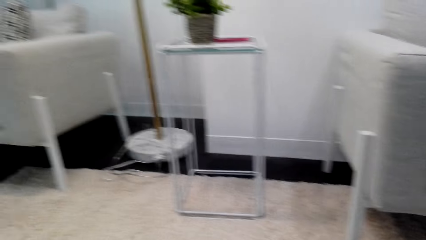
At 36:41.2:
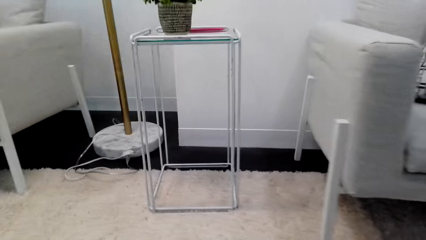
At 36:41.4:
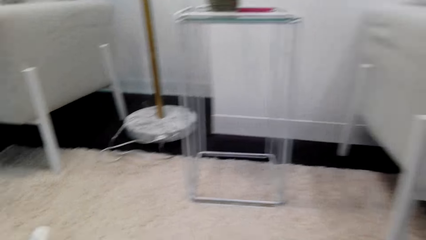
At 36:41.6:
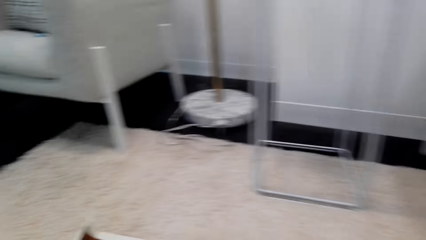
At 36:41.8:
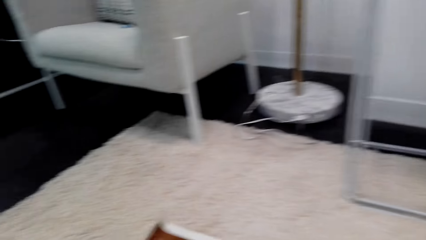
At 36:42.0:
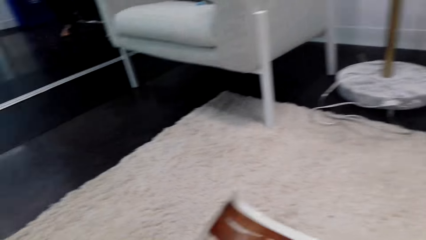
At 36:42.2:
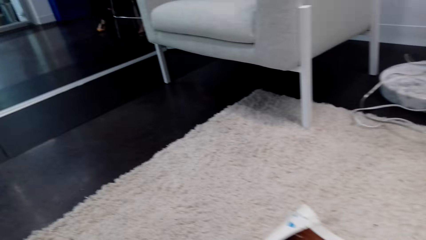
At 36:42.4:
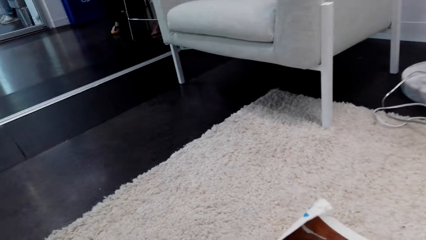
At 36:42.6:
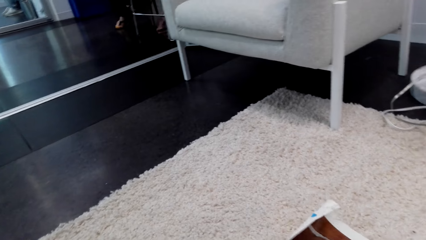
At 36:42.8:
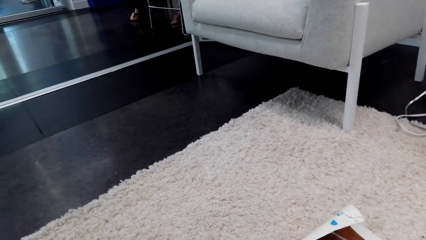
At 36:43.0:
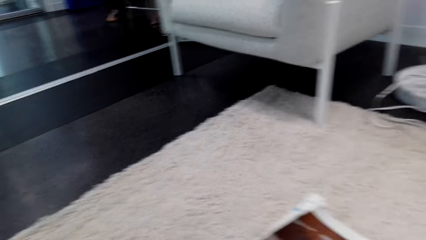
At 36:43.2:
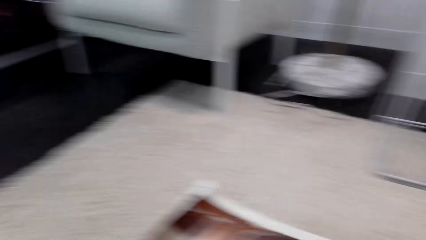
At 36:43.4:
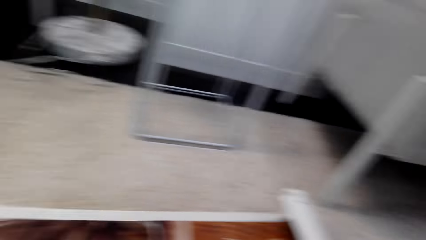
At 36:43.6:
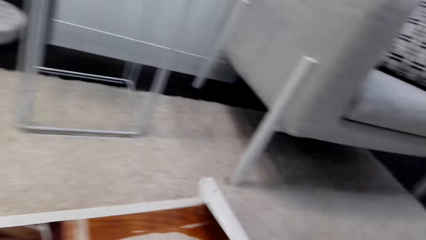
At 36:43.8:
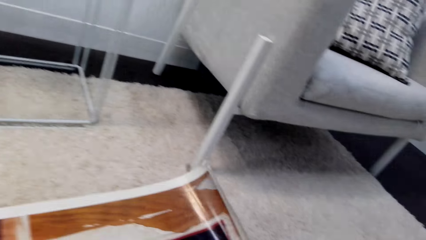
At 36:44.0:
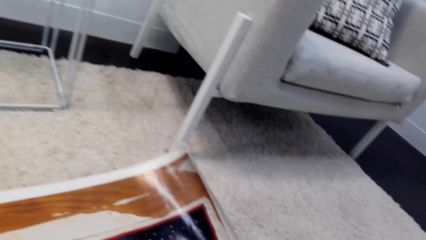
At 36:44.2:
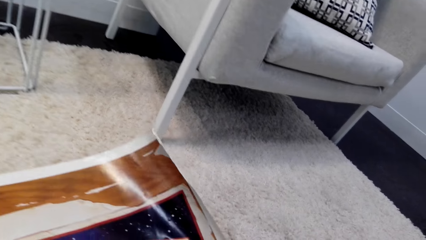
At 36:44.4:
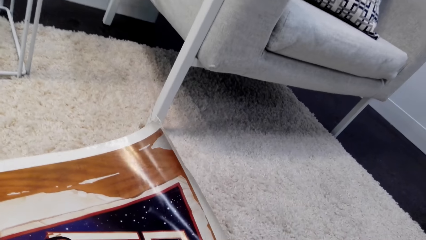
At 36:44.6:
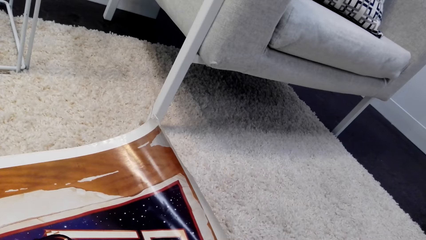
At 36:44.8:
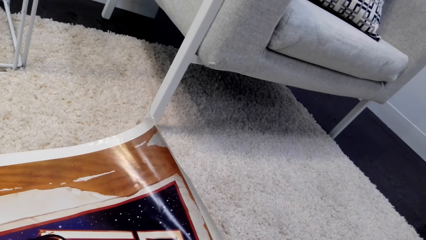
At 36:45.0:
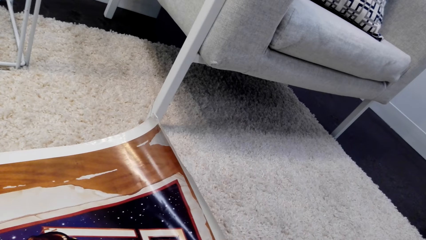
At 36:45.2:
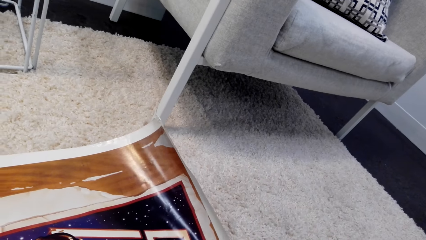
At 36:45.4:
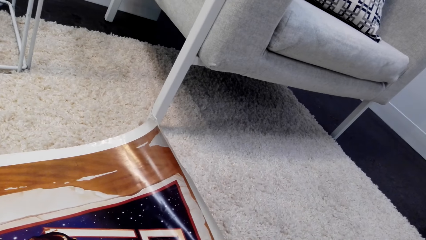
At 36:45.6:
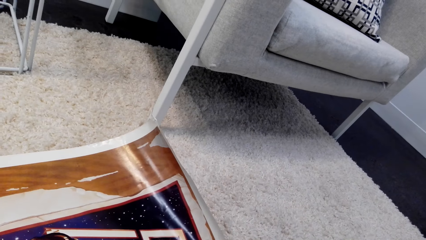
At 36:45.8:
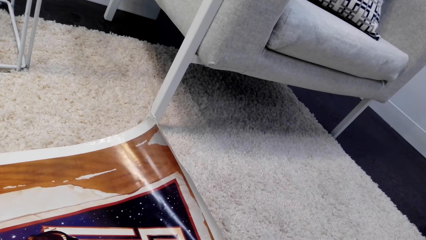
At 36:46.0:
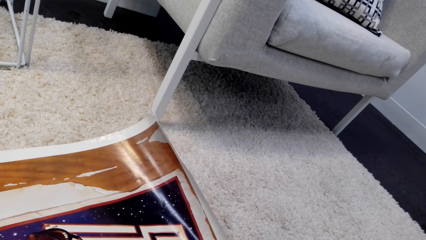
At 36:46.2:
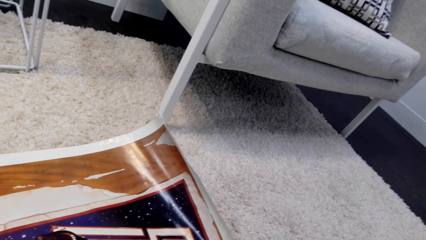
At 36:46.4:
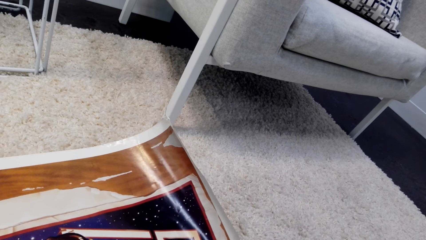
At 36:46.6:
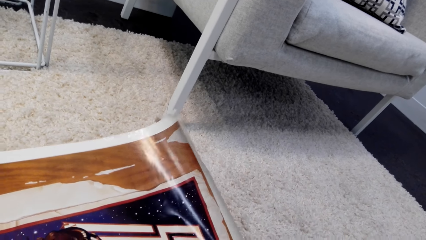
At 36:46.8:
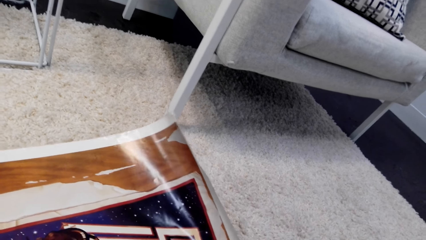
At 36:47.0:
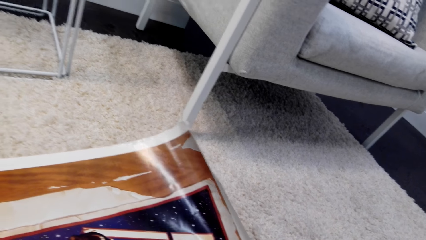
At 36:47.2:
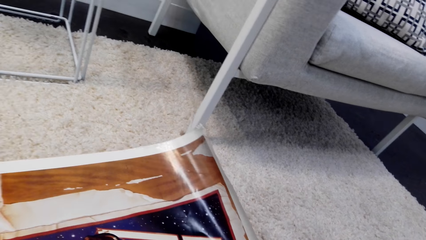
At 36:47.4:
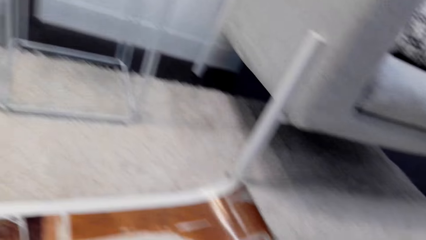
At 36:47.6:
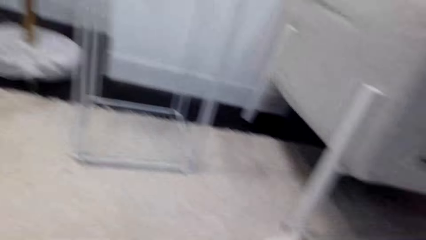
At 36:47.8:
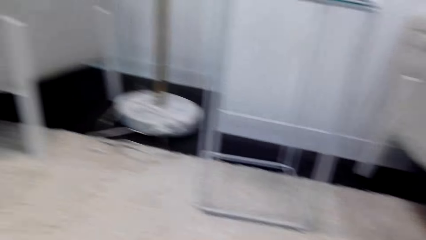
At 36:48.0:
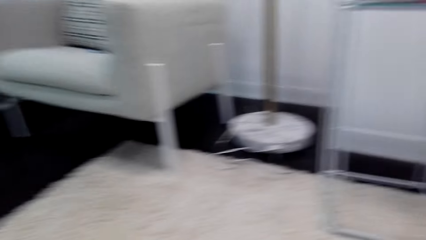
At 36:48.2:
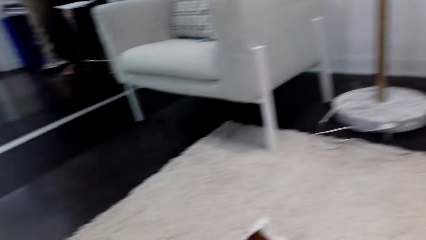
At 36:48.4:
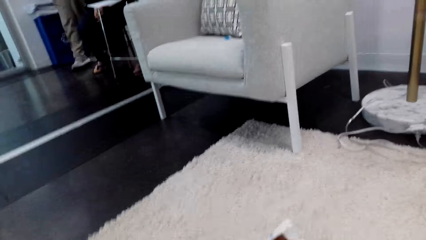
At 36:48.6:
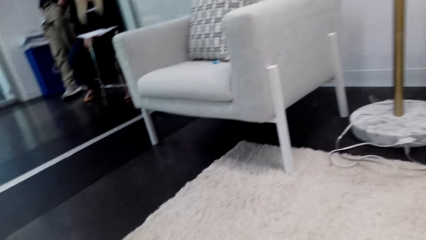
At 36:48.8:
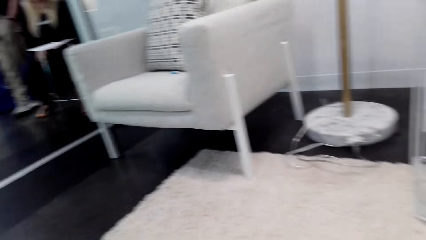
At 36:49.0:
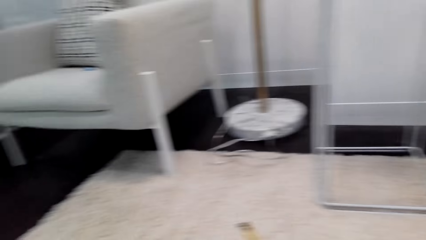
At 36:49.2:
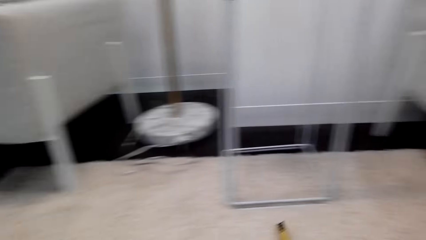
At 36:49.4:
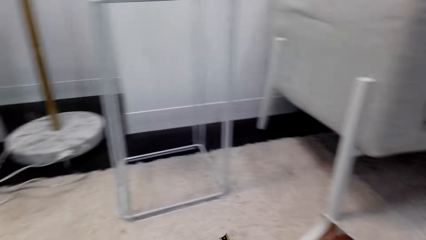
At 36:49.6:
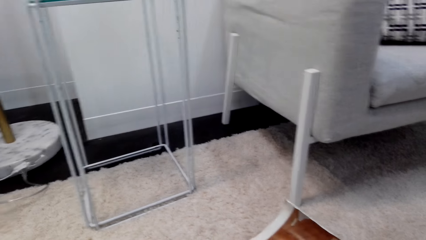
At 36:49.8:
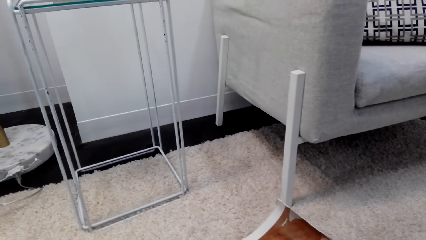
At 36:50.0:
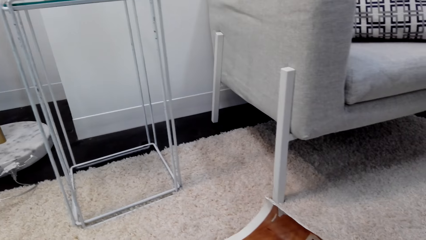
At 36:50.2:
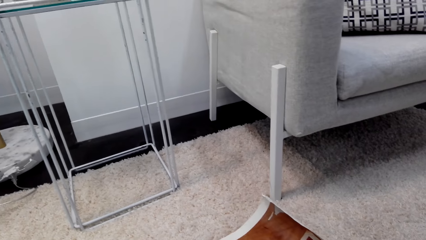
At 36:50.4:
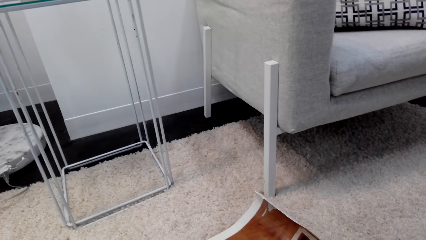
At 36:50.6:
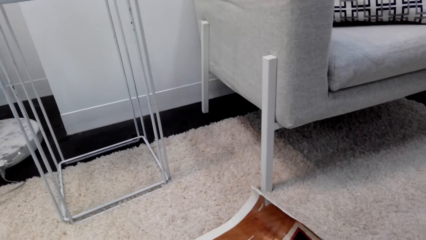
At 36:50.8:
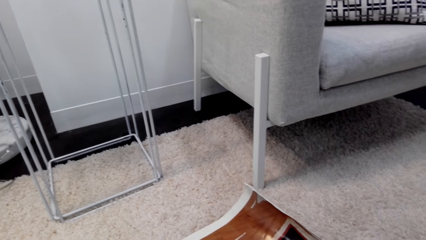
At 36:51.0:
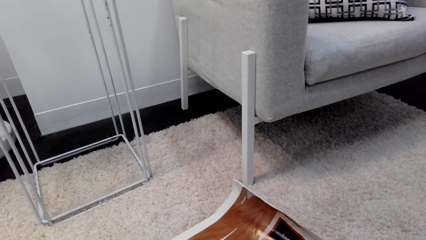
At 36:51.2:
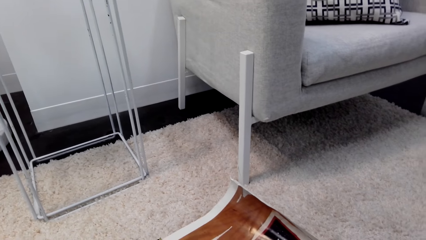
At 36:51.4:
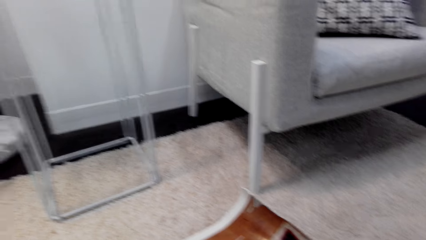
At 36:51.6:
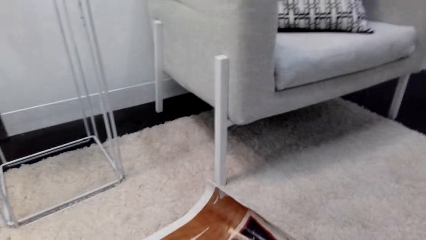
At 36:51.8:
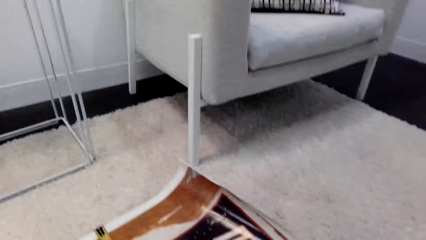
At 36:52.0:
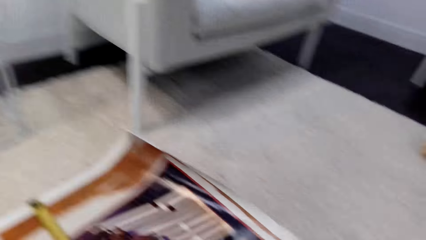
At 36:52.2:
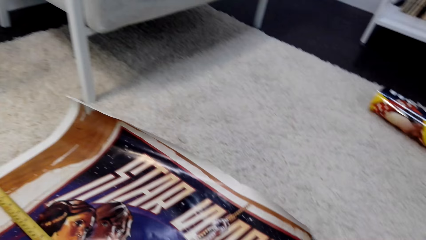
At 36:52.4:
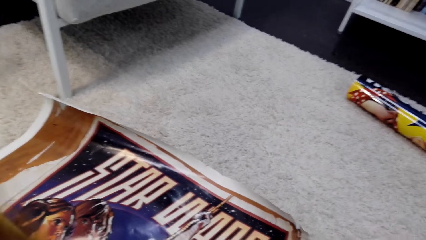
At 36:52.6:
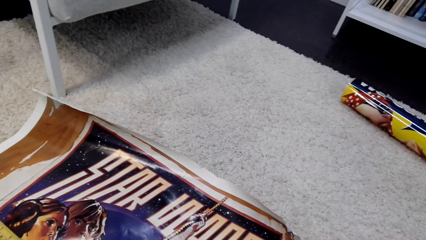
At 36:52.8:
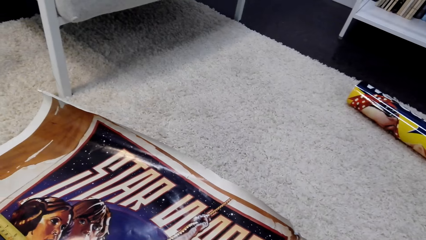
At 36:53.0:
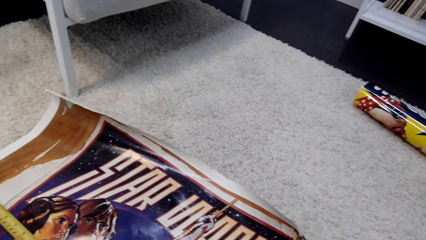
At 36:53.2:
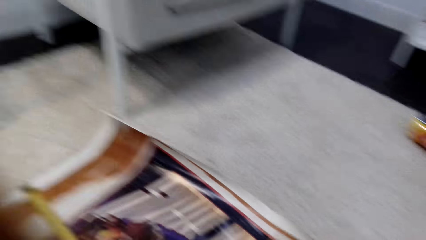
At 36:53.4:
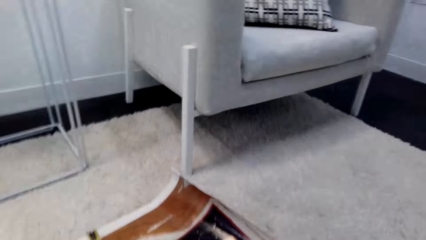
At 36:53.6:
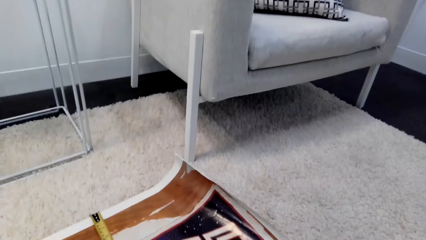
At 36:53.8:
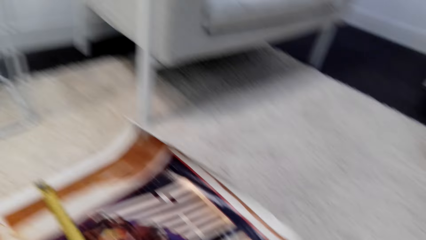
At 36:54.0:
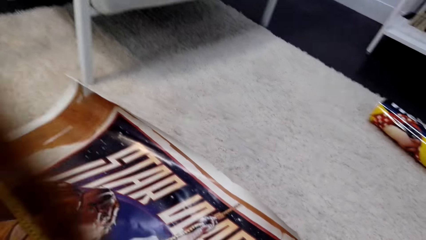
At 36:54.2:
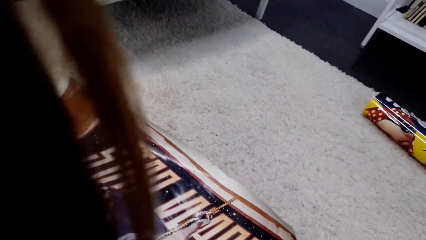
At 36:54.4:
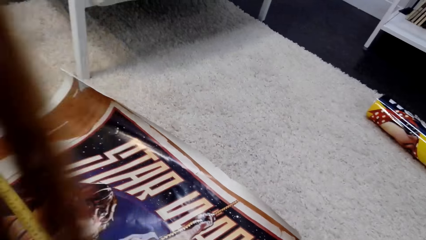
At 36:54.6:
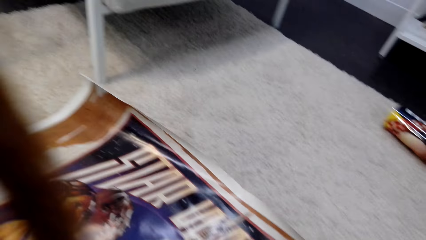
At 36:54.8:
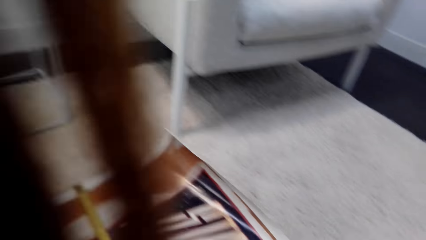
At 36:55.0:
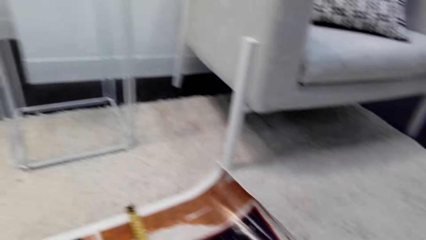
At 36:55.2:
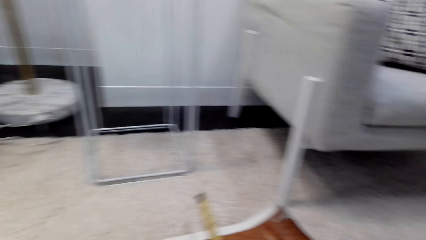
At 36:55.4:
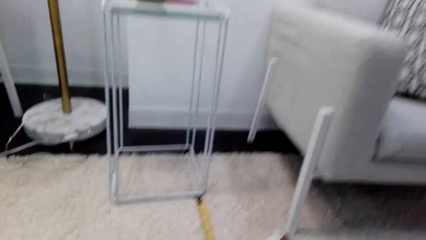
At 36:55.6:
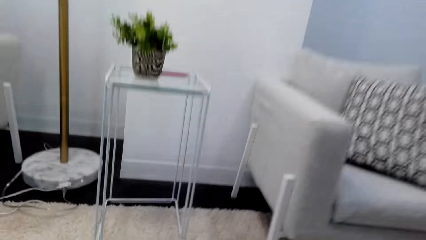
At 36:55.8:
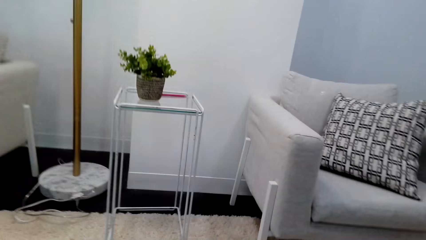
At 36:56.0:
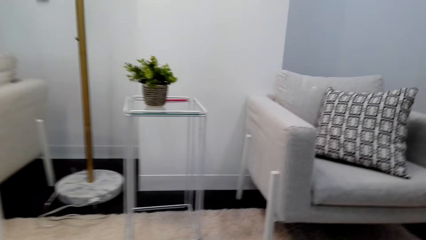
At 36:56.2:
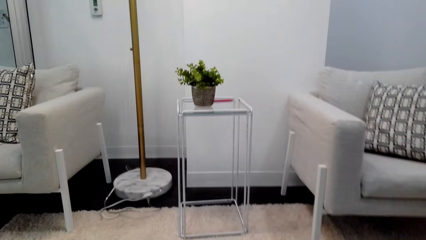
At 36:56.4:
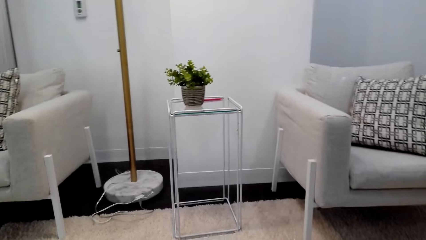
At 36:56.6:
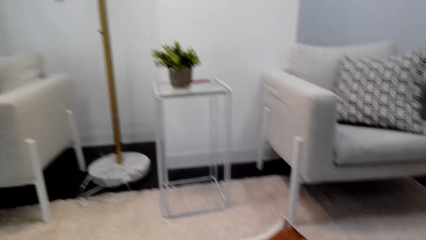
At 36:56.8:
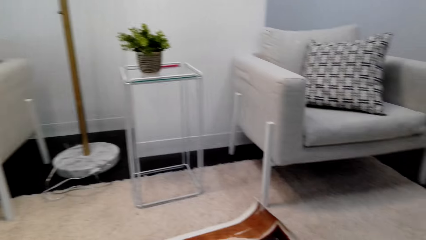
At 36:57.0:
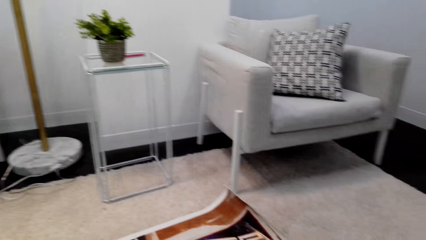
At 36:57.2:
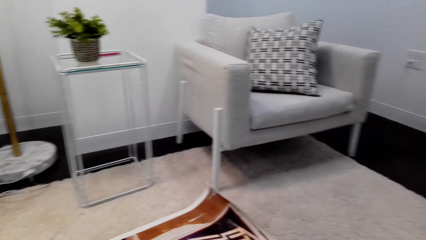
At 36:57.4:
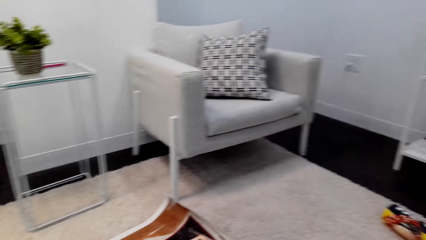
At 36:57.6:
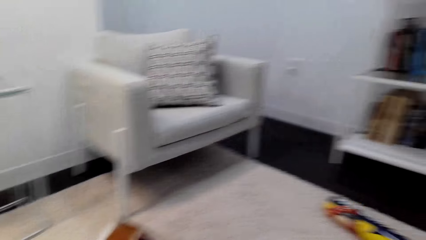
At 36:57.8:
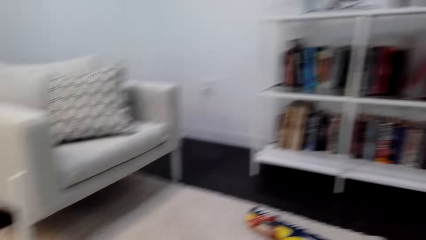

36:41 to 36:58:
The camera wearer picks up the wall sticker. They open the wall sticker. They spread the art on the carpet. They move around the house. They dialogue with a person. They hold a tape measure.
